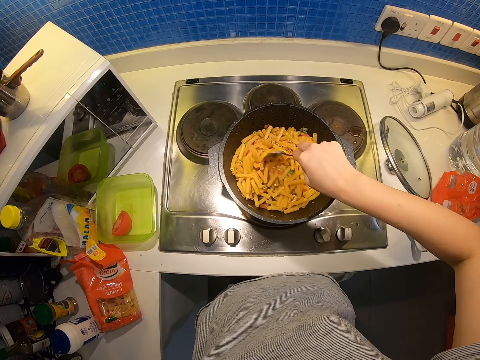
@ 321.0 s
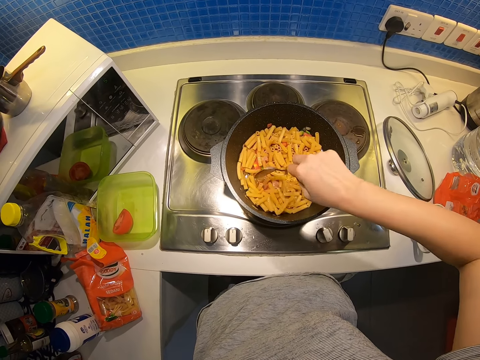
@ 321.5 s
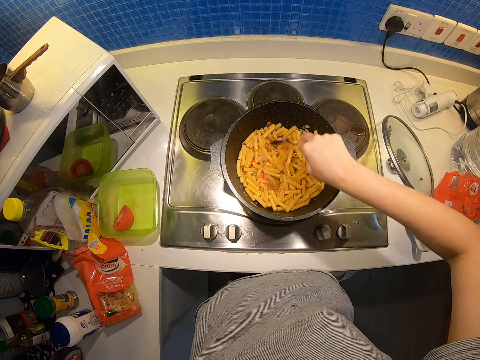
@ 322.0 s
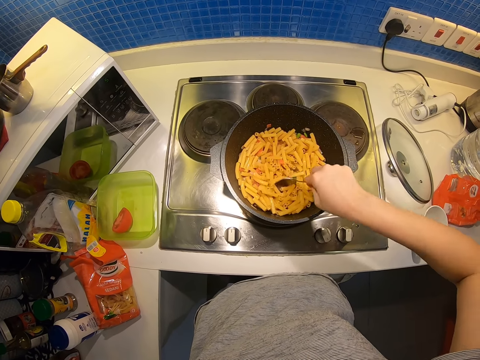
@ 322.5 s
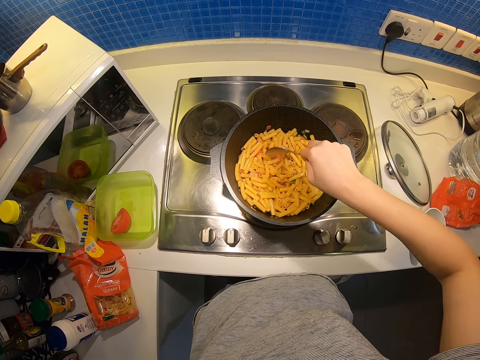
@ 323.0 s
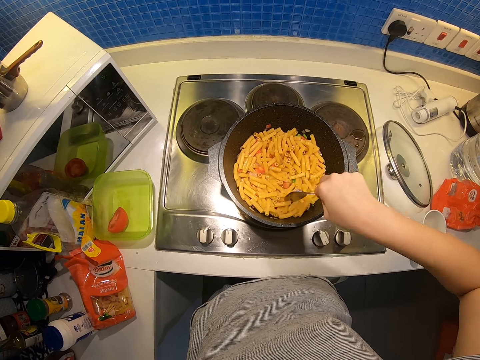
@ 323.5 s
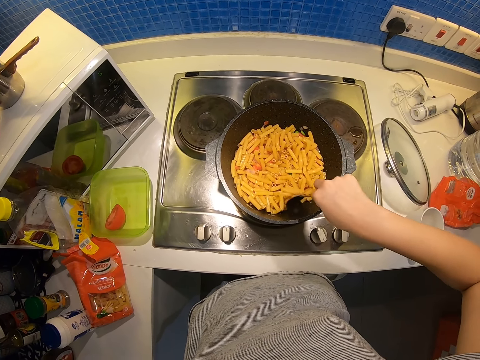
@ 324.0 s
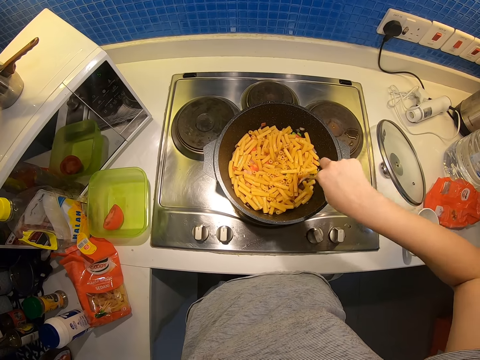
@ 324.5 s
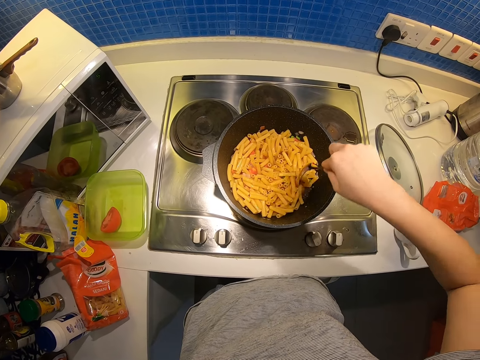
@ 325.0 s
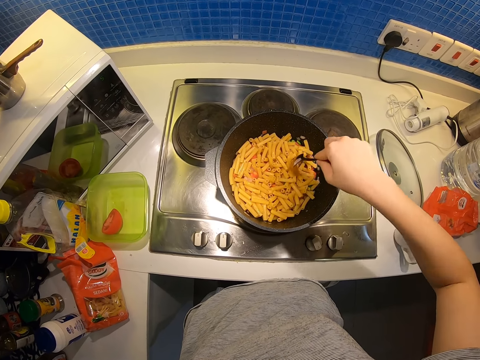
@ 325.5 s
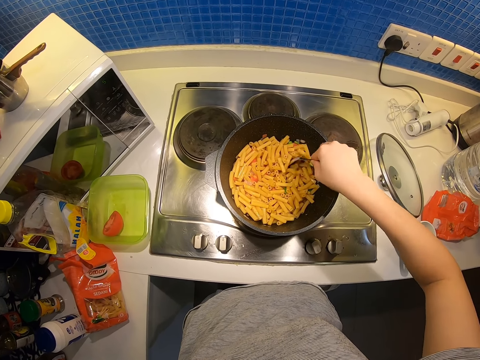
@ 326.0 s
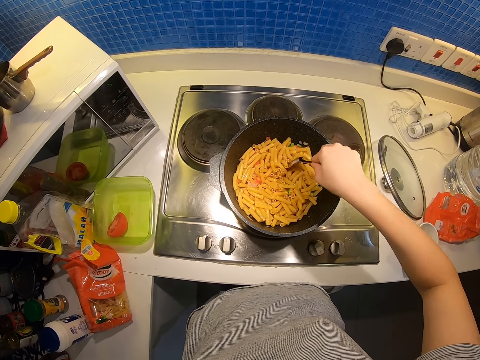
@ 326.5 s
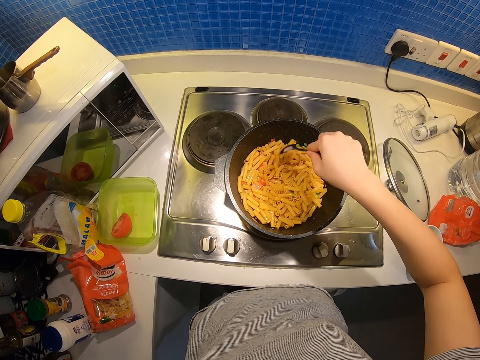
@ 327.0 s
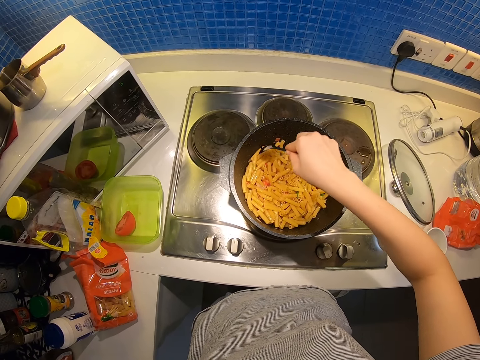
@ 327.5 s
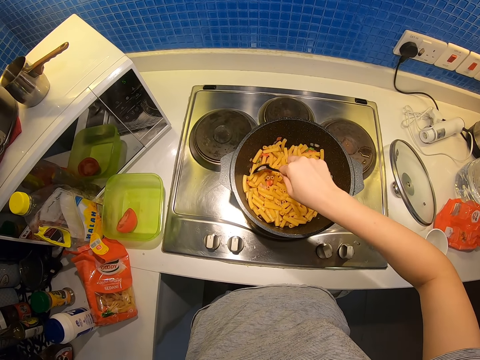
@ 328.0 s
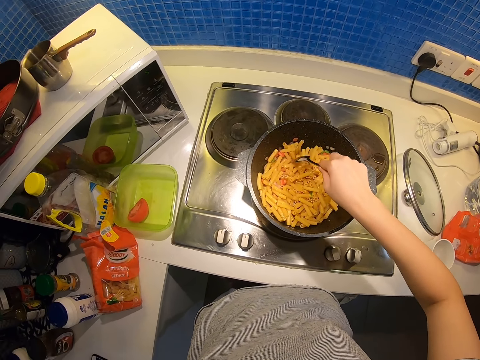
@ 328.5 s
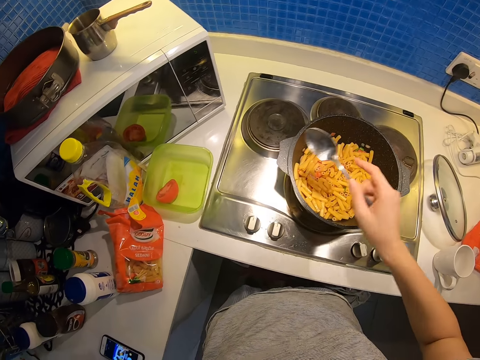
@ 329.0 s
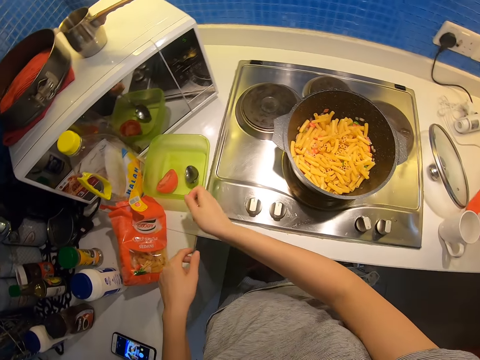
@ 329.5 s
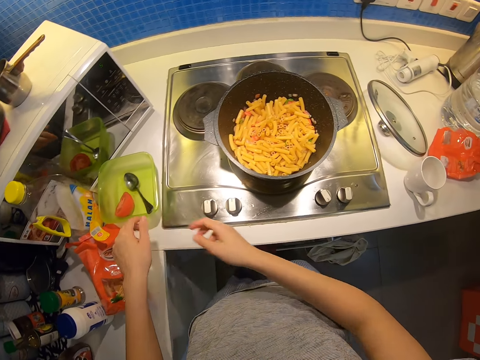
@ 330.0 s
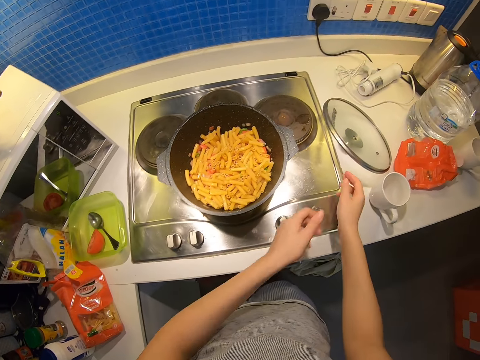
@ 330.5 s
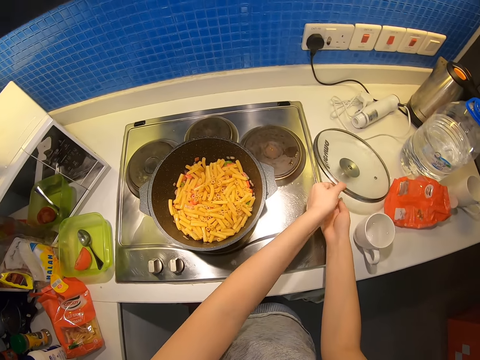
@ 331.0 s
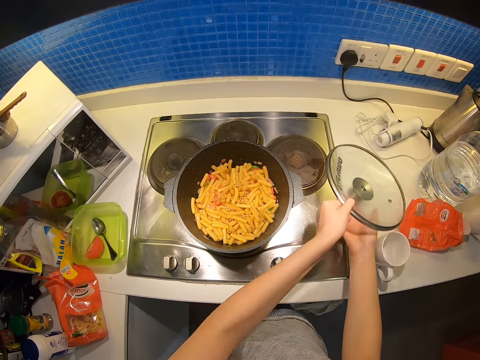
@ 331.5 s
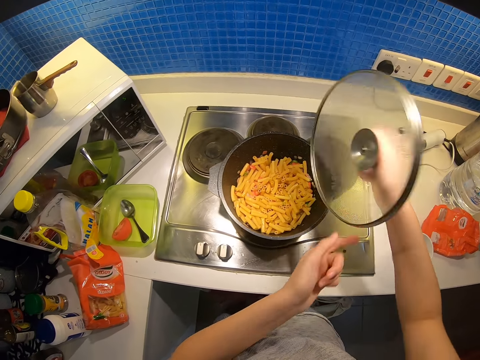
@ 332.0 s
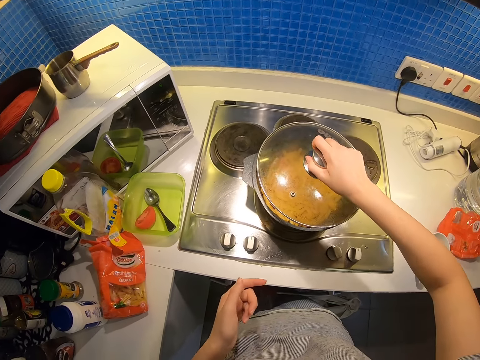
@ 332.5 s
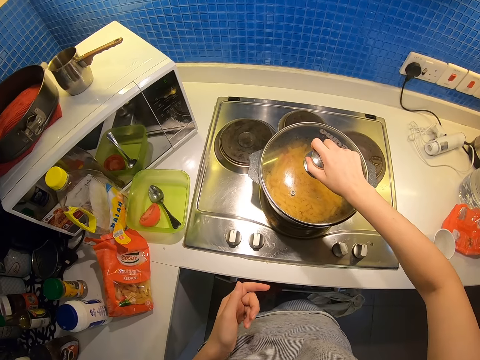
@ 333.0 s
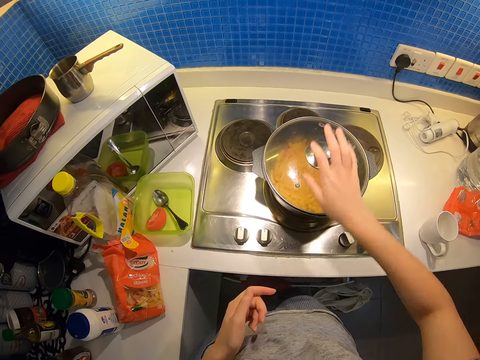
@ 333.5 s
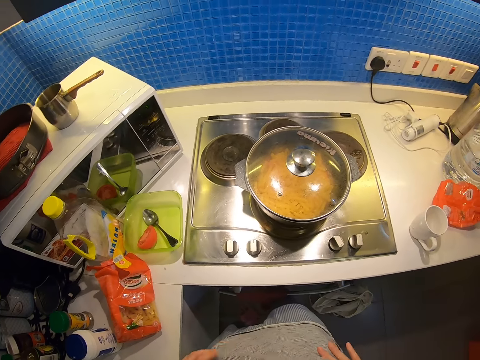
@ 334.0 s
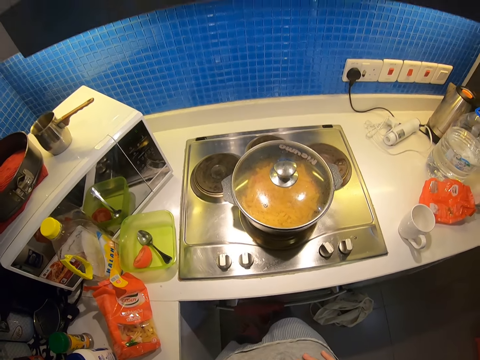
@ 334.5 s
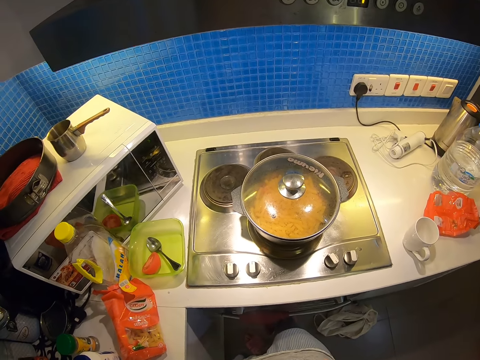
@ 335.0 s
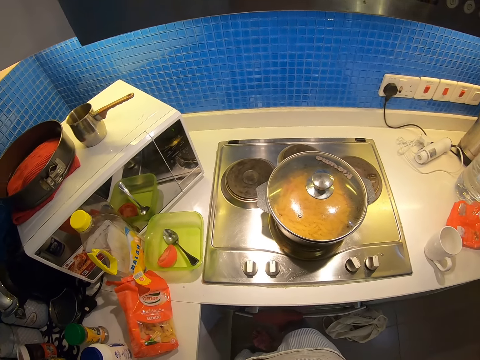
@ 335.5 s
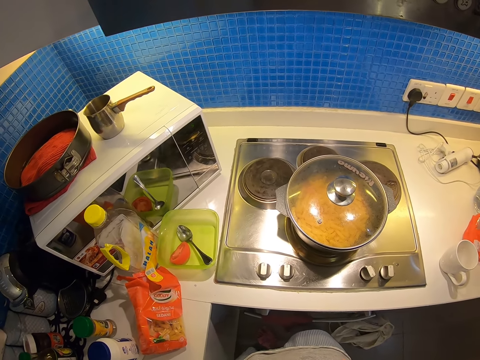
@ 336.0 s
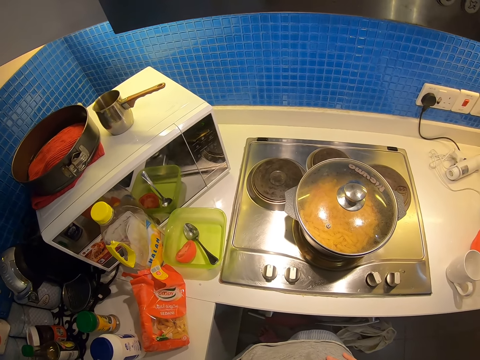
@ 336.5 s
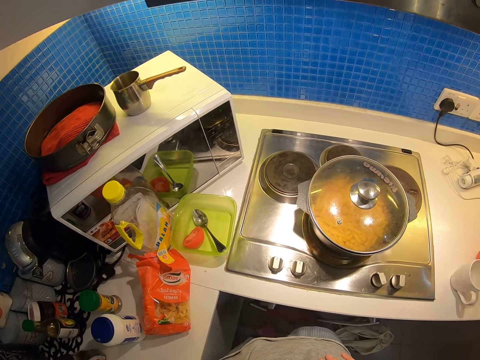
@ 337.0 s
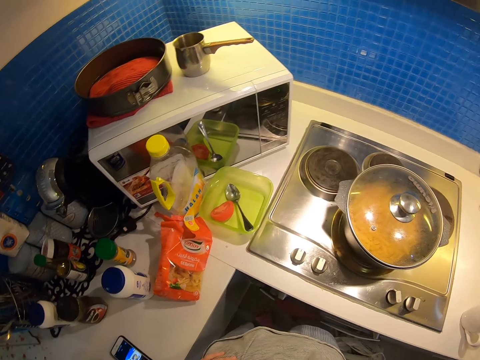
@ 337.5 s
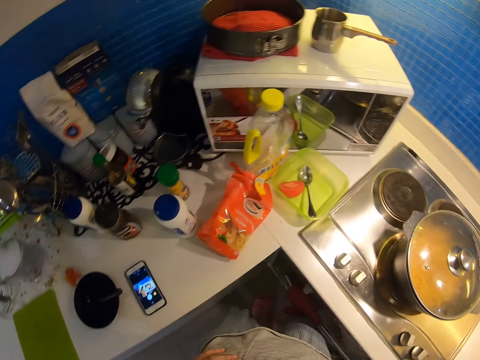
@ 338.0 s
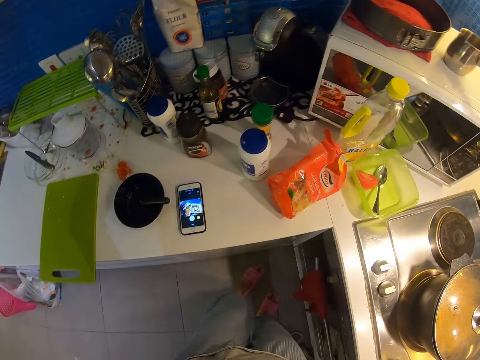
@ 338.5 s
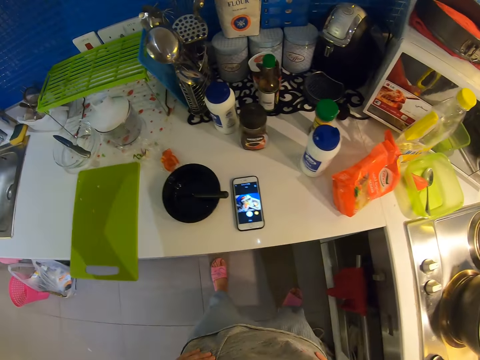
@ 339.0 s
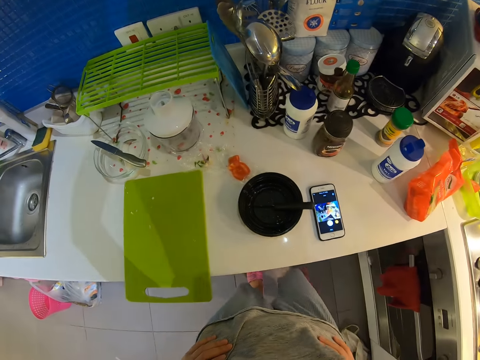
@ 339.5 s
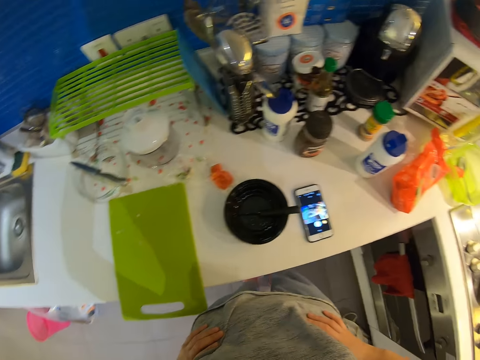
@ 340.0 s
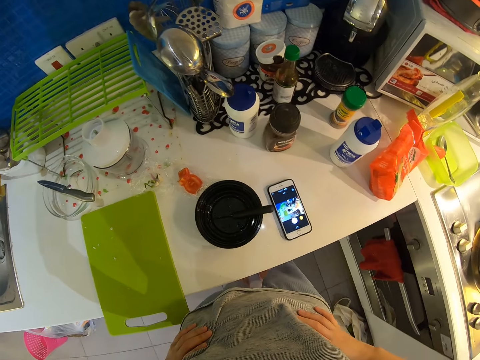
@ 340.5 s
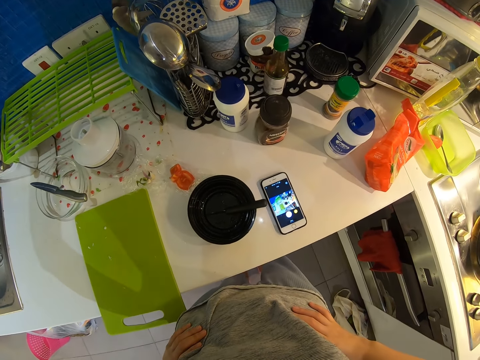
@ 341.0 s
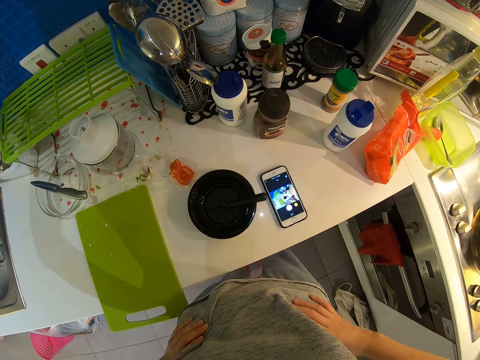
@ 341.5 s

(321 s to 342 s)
The camera wearer drops the spoon into the container on the kitchen counter with his right hand. He picks up the lid of the pot from the kitchen counter with both hands. He removes his left hand from the lid of the pot. He covers the pot with the lid in his right hand. He places both hands by his waist. He looks around. He moves towards his left to the other side of the table. He looks around. He presses the screen of a phone on the kitchen counter with his right hand.
